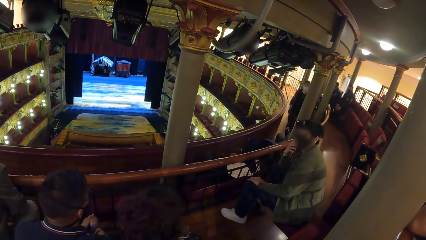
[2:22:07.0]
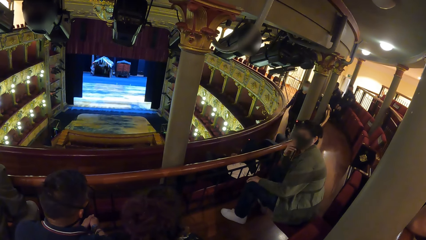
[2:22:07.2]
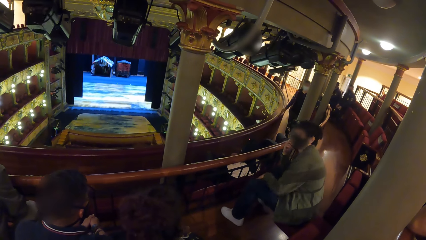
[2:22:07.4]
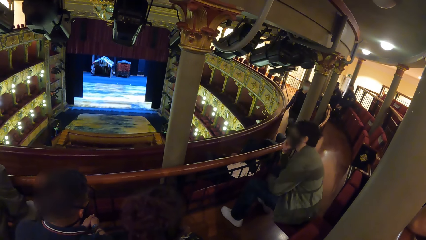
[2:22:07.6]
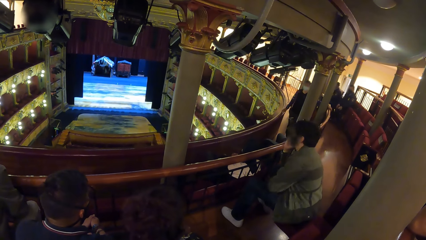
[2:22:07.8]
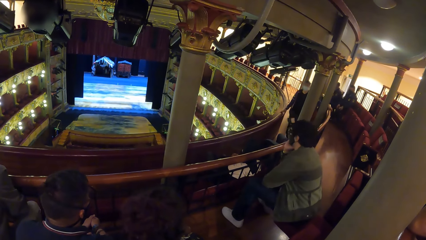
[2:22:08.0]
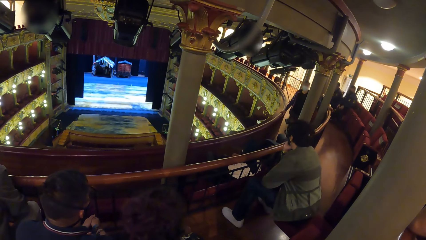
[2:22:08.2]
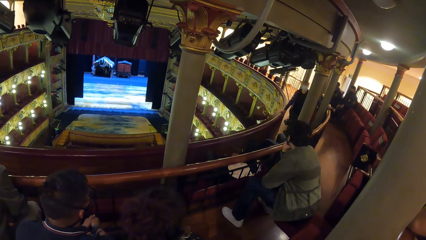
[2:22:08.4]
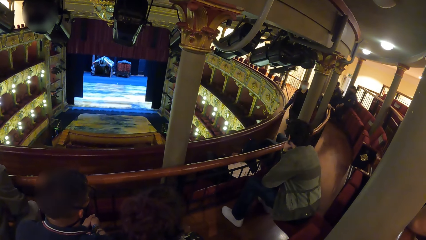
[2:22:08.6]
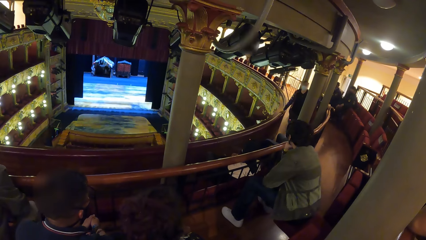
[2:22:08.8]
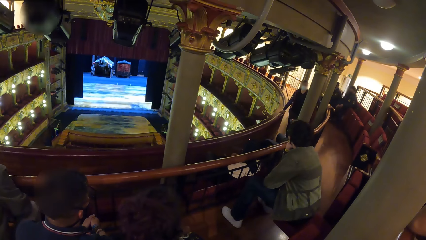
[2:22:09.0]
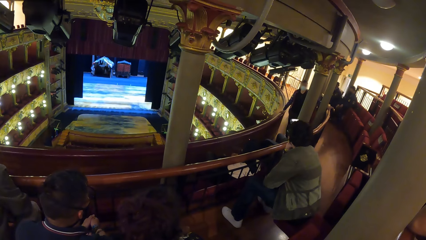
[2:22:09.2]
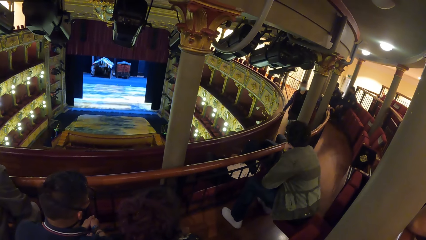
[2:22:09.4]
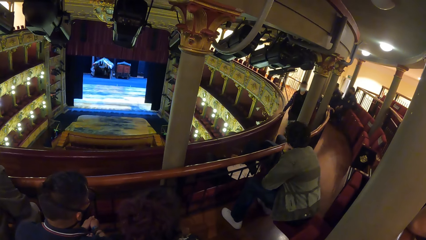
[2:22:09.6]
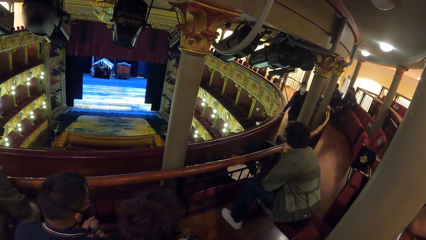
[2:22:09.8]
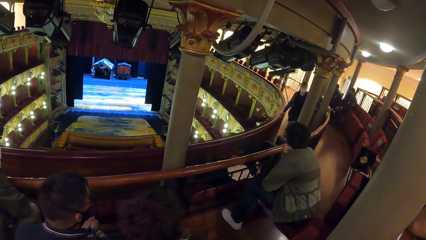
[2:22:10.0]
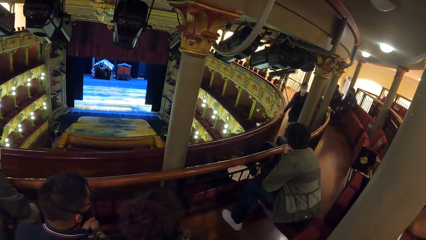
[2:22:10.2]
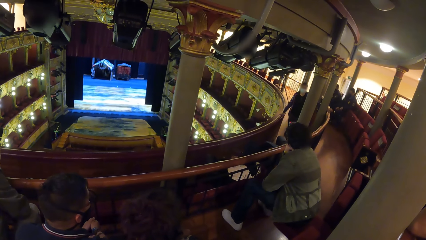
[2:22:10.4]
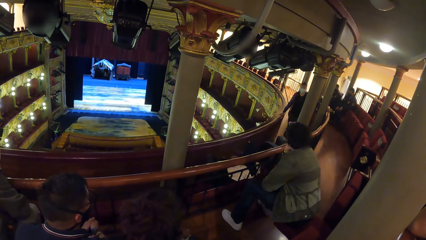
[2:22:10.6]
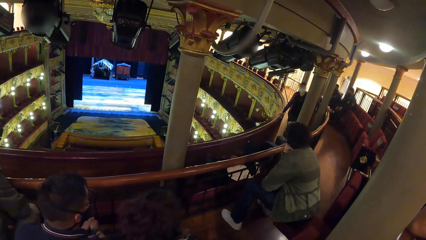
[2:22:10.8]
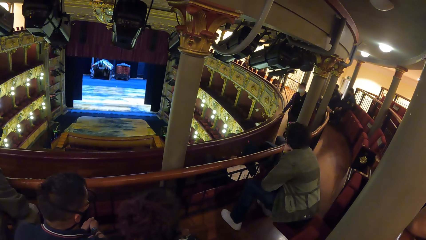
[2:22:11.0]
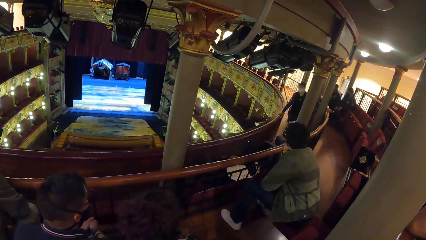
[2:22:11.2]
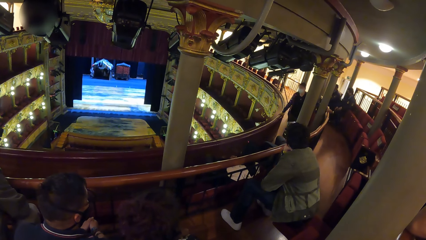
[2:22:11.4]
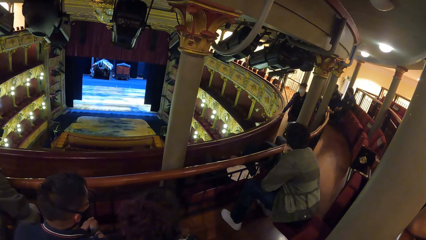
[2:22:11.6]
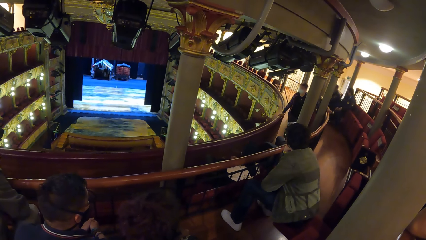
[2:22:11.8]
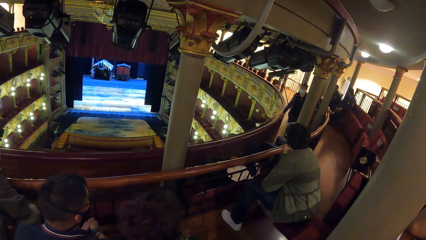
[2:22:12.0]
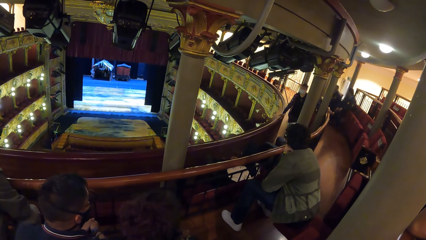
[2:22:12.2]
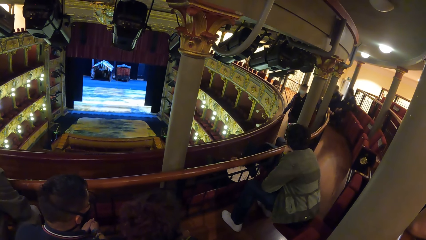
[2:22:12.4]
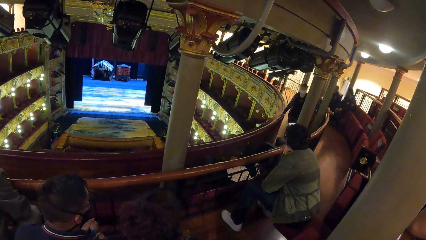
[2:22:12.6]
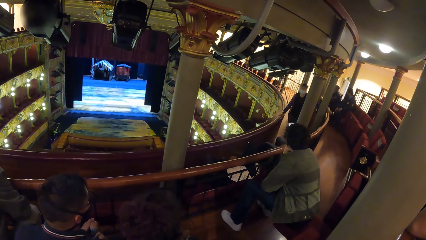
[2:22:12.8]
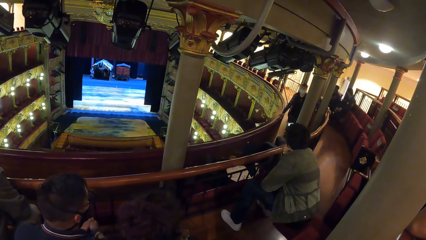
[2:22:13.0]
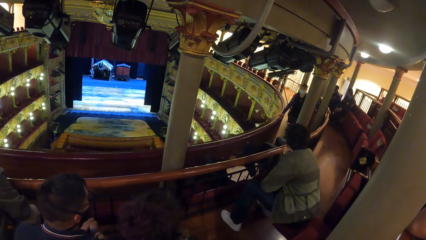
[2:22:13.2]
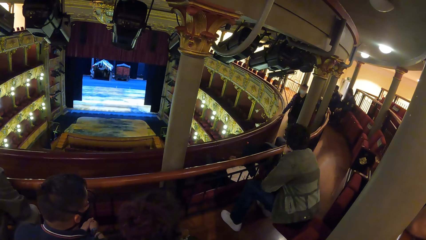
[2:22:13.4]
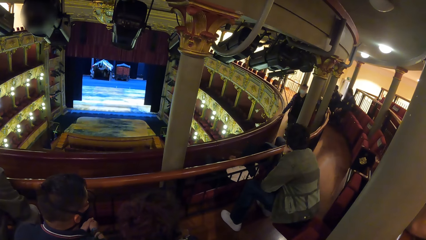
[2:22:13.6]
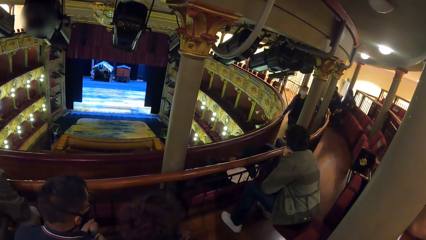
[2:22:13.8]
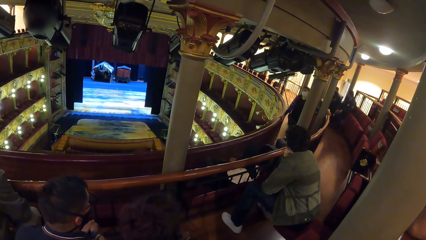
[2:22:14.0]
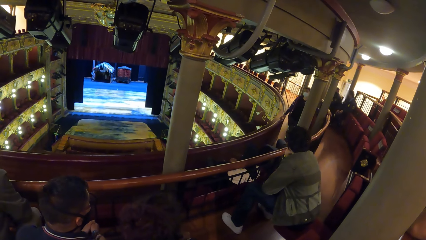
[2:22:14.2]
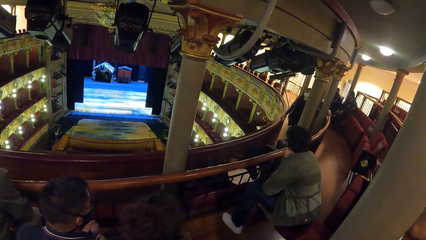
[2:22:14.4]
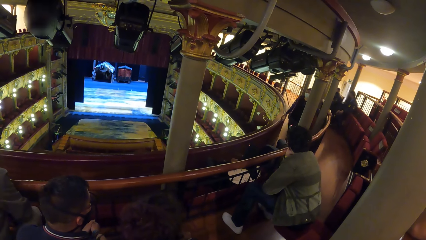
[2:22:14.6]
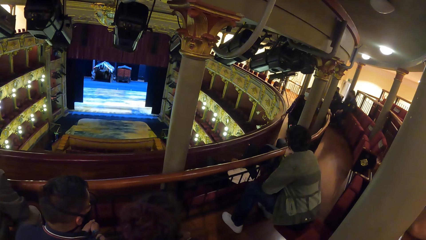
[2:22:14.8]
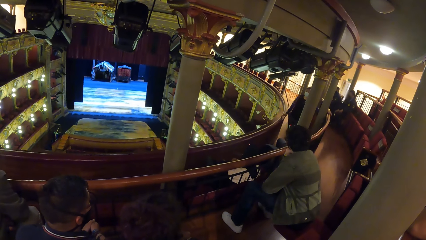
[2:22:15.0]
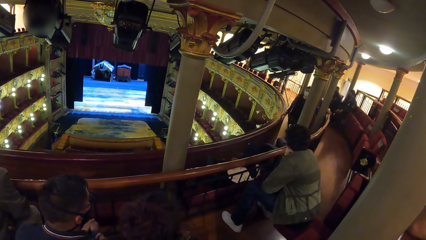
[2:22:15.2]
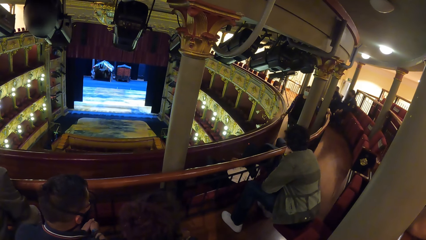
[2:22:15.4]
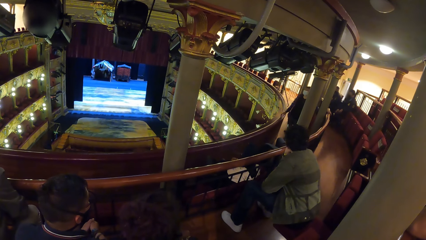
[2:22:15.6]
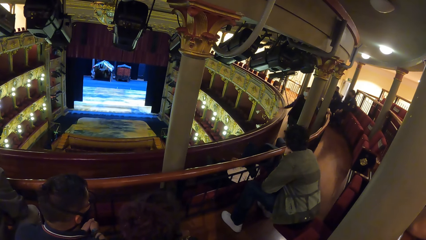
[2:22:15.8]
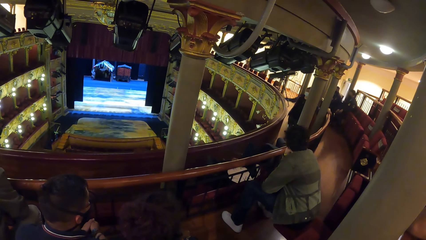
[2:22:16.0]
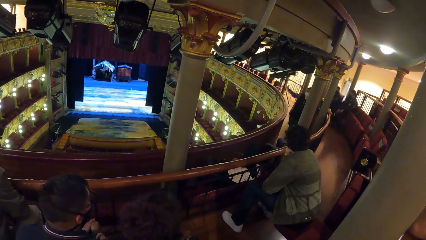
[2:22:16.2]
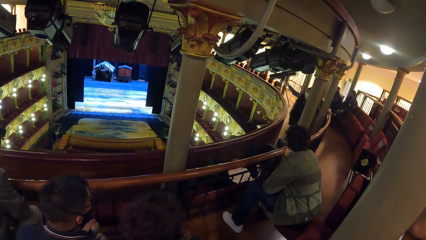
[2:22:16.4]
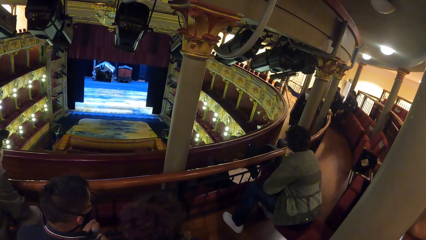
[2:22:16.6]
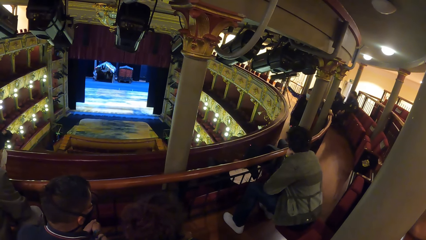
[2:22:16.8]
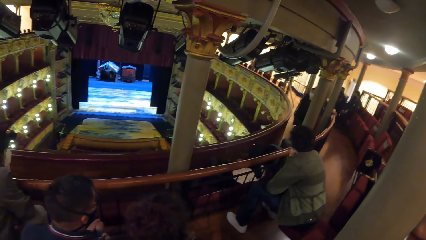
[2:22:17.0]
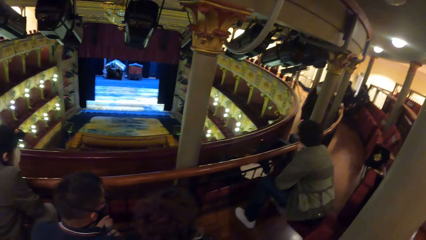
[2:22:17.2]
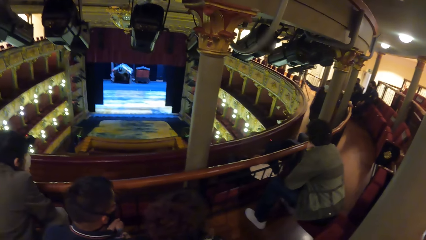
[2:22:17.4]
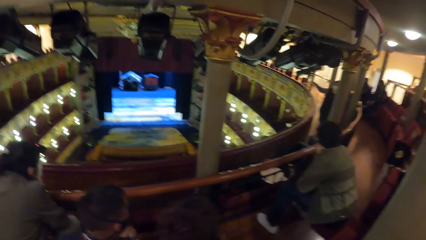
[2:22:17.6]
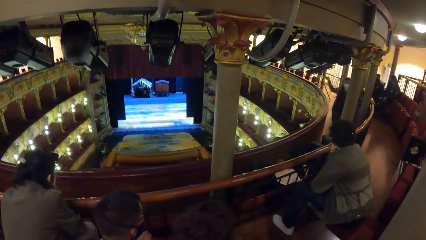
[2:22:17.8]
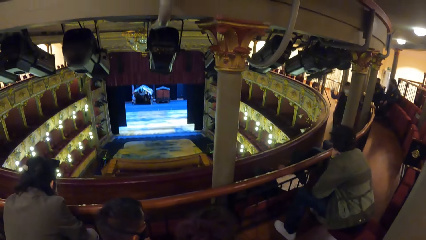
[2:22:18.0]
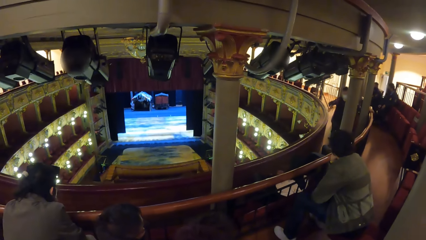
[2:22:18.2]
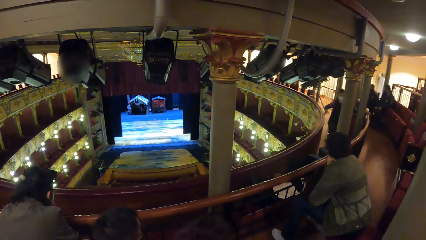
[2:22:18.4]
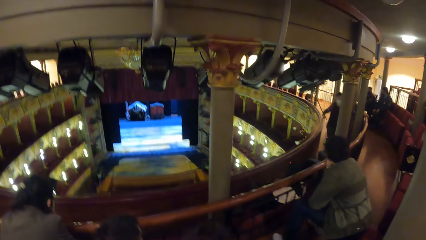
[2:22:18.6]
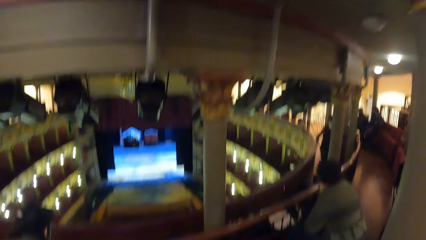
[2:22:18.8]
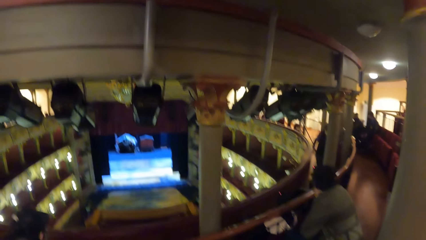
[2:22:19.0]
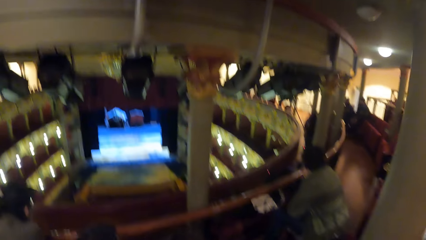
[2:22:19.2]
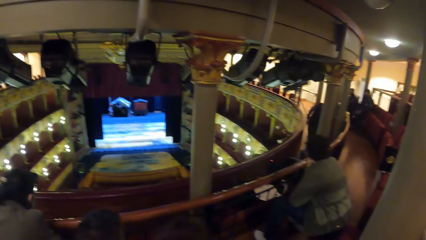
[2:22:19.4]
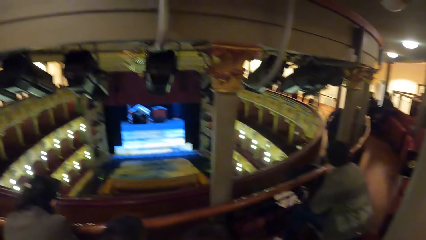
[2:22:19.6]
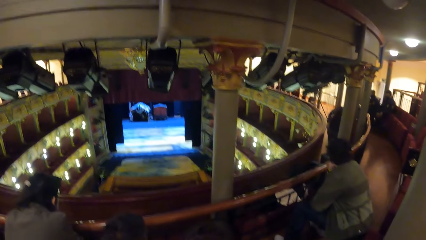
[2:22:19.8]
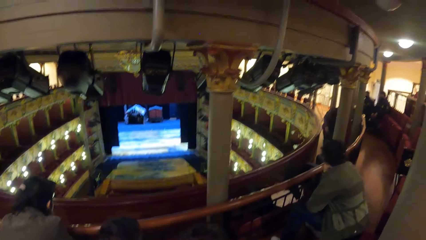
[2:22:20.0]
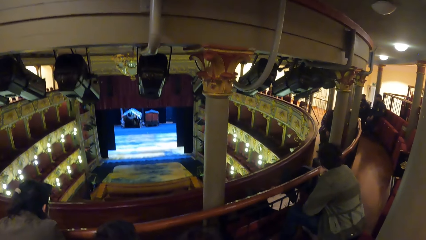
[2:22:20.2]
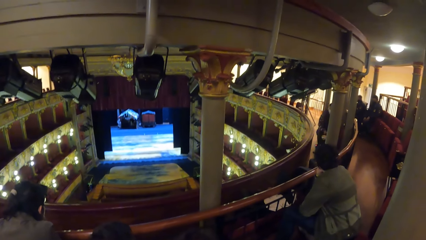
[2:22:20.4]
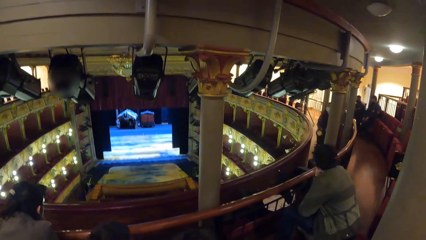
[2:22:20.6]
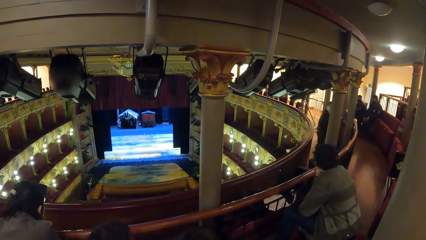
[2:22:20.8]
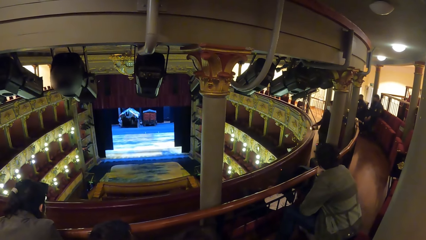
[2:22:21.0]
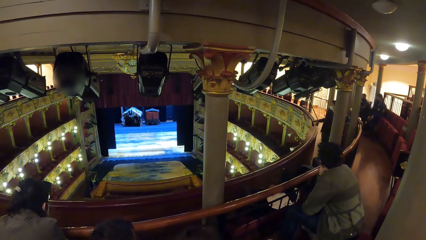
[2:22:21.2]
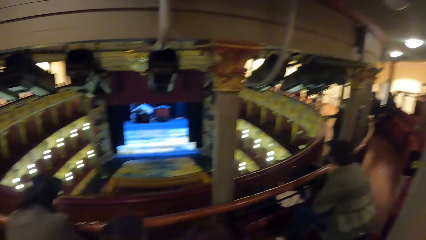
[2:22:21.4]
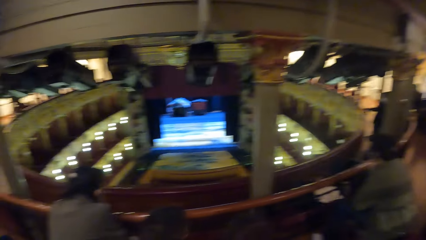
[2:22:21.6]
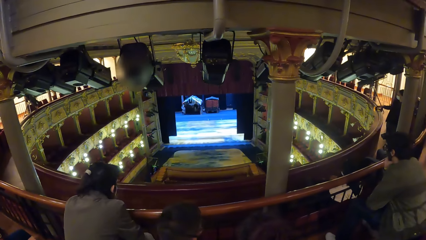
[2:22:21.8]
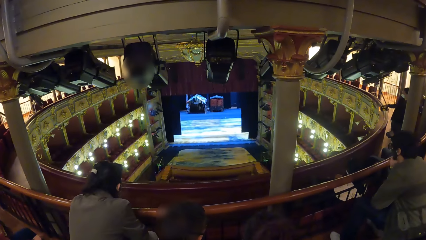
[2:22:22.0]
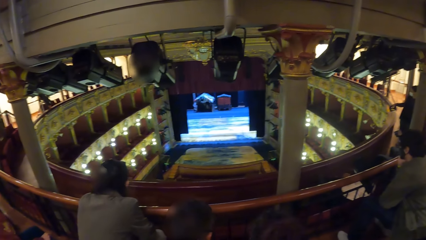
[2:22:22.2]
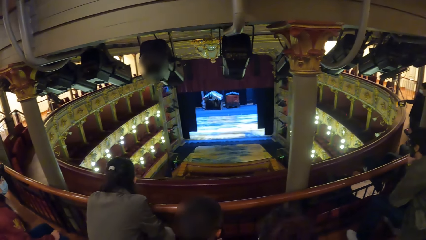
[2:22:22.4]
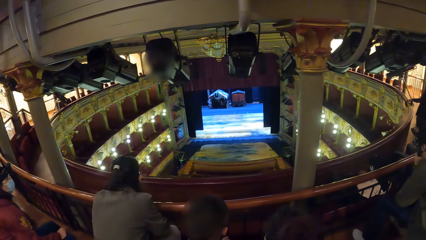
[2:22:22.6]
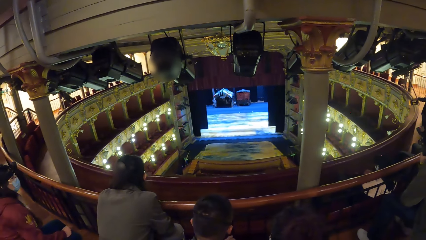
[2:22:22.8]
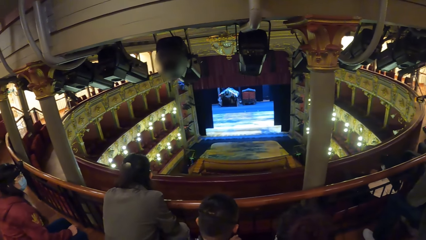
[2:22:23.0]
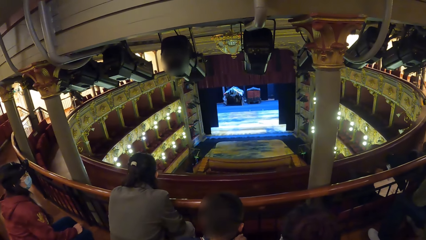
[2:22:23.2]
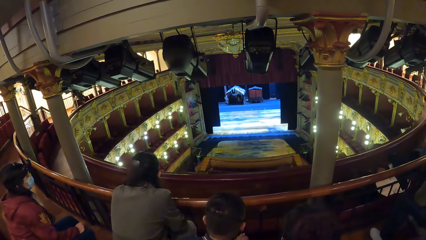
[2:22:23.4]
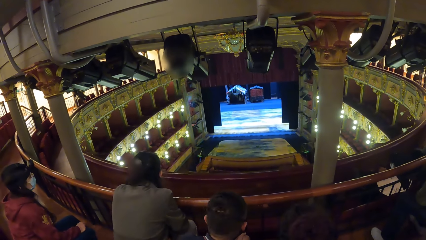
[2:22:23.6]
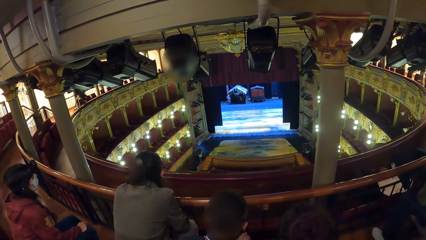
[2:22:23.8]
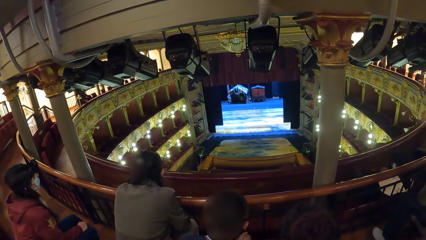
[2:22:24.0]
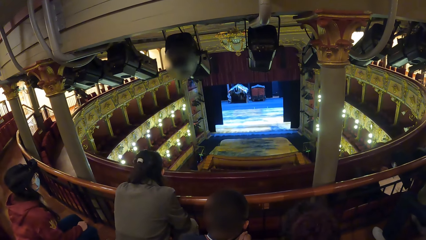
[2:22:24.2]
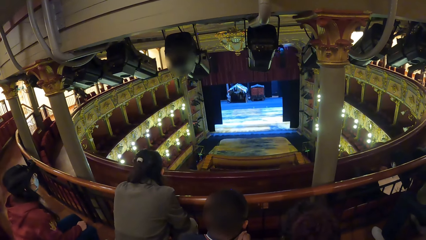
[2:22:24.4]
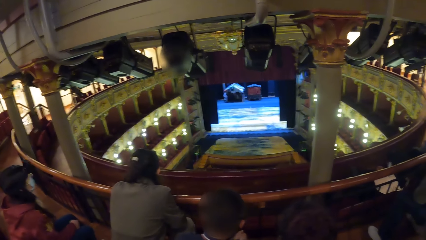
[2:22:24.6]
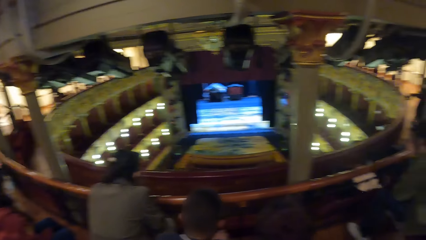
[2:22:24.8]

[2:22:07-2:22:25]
The man turns towards the camera wearer. The man touches his nose mask with his right hand. Another man holds a railing with his right hand. The other man removes his right hand from the railing. The other man demonstrates to a group of people with his right hand. The other man bends, removes his left hand from the railing, picks up a torch light from a chair with his left hand, and passes the torch light from his left hand to his right hand. The camera wearer holds the railing with his left hand. The other man switches on the torch light with his right hand. The camera wearer looks around.
